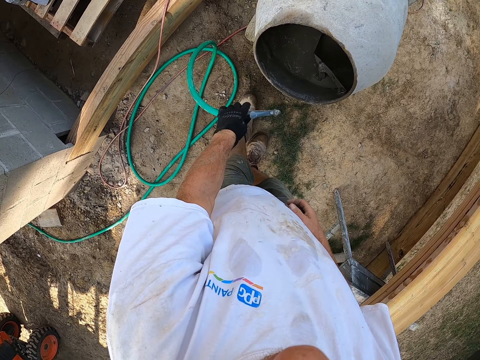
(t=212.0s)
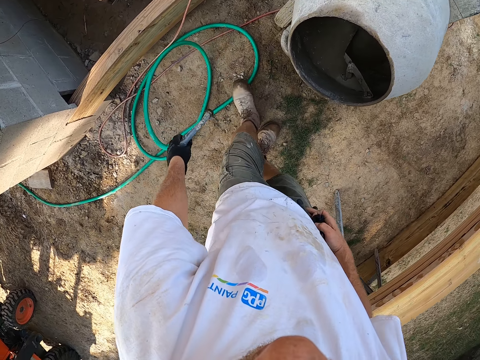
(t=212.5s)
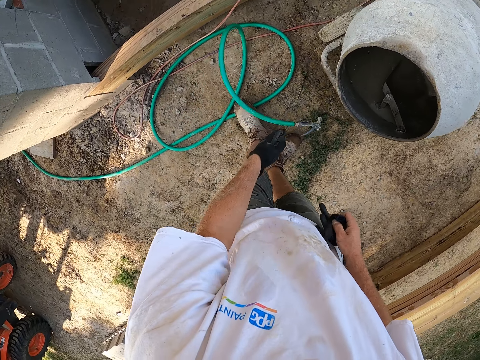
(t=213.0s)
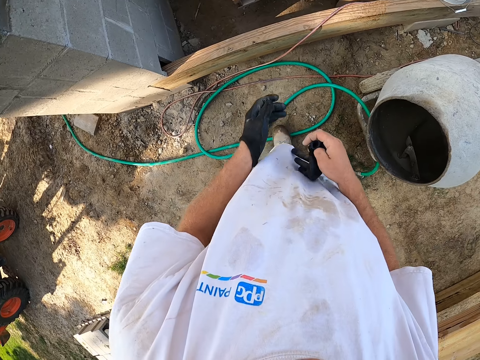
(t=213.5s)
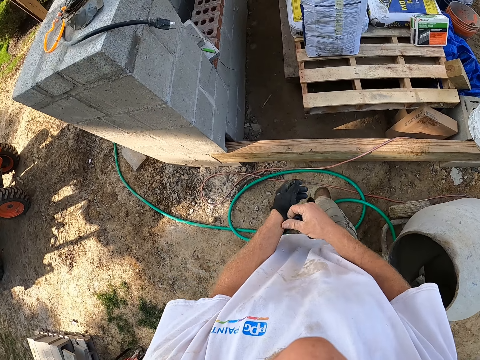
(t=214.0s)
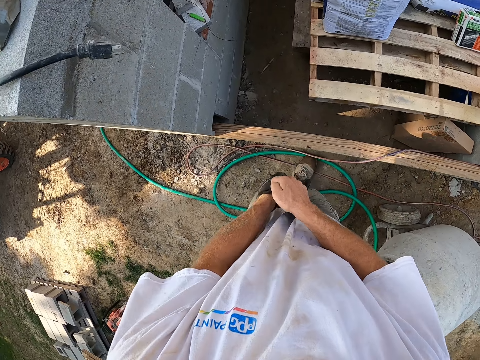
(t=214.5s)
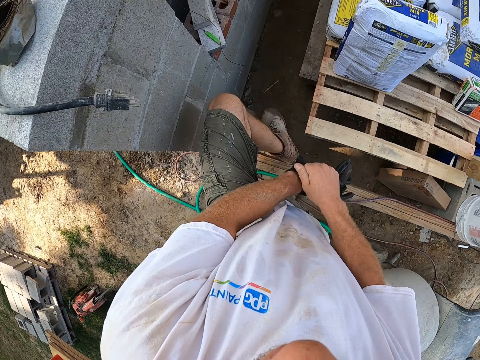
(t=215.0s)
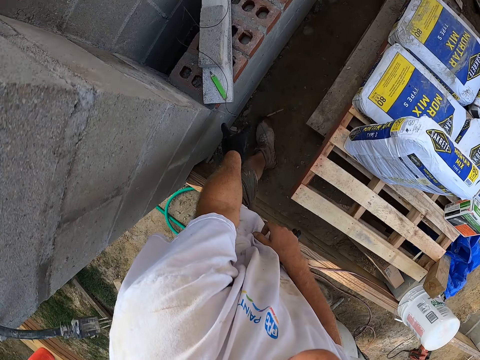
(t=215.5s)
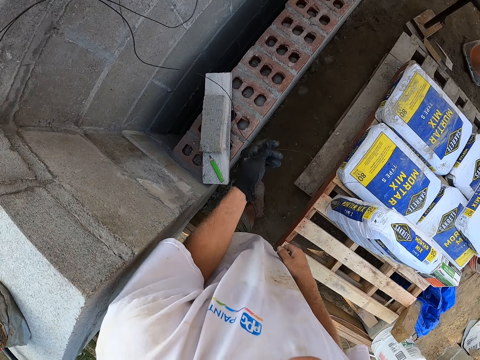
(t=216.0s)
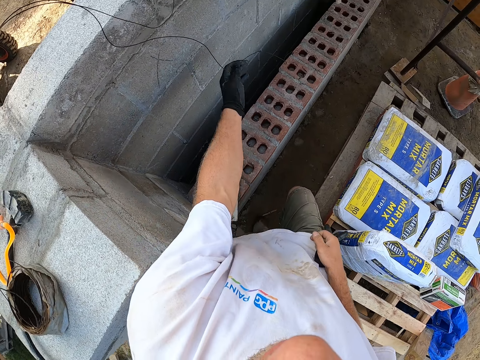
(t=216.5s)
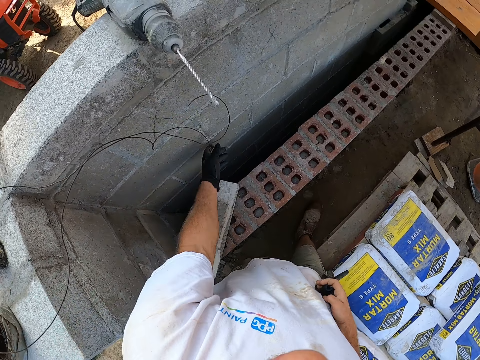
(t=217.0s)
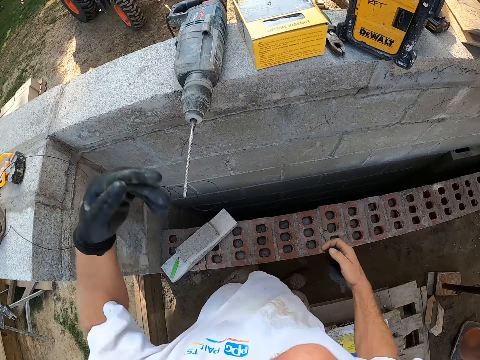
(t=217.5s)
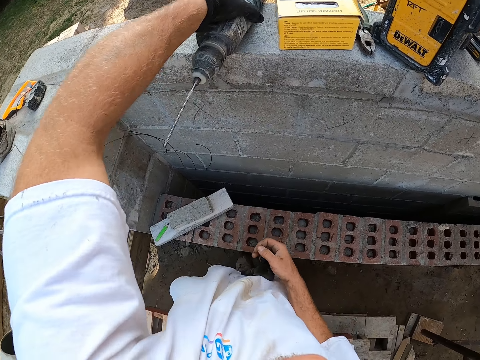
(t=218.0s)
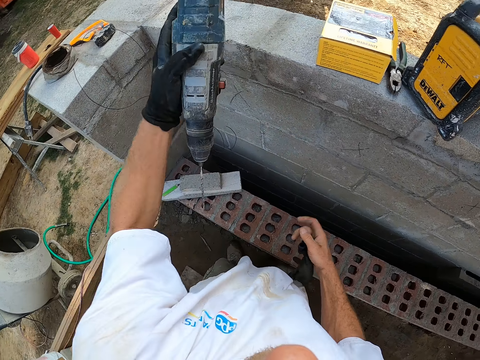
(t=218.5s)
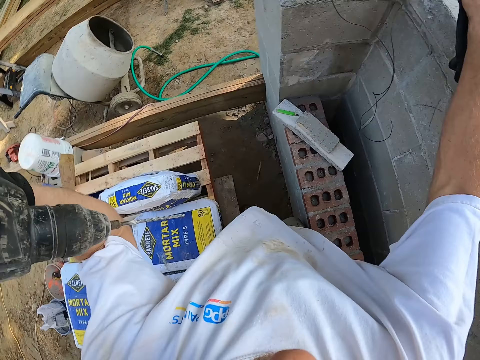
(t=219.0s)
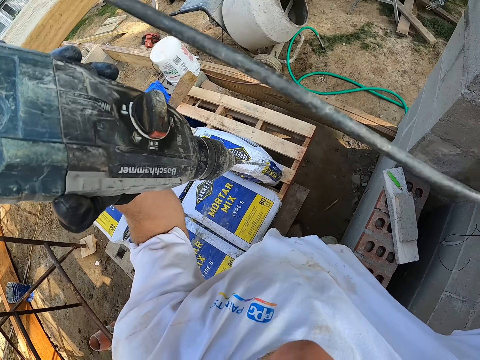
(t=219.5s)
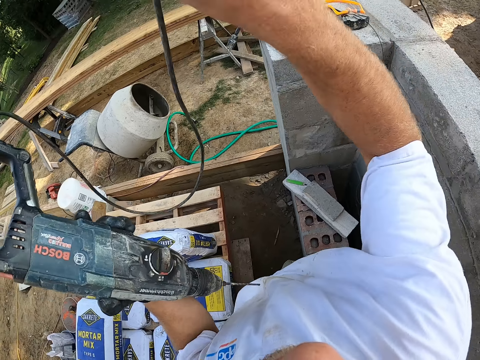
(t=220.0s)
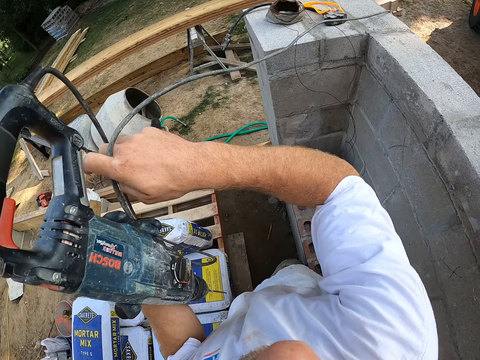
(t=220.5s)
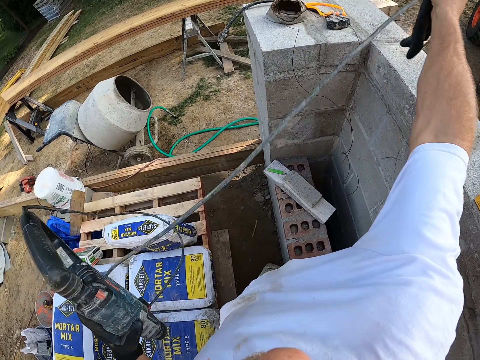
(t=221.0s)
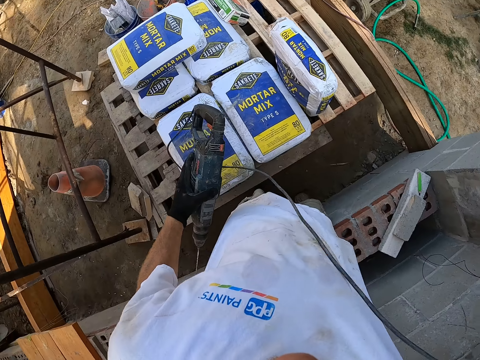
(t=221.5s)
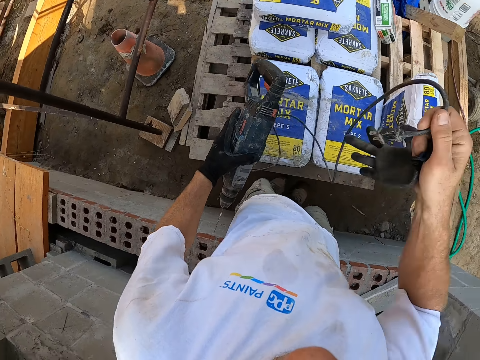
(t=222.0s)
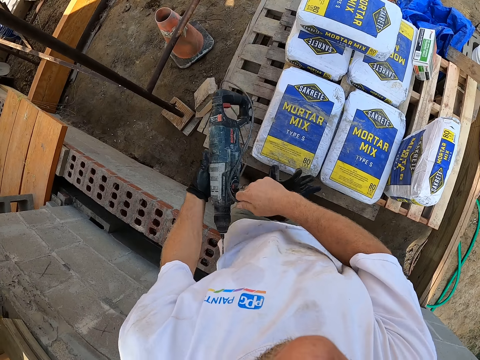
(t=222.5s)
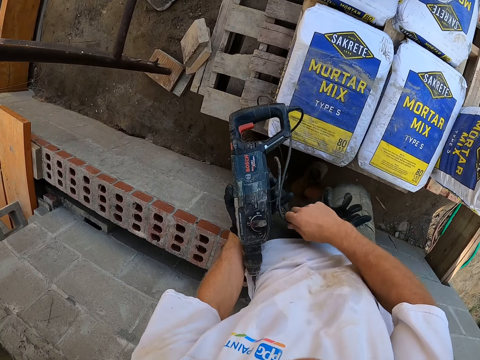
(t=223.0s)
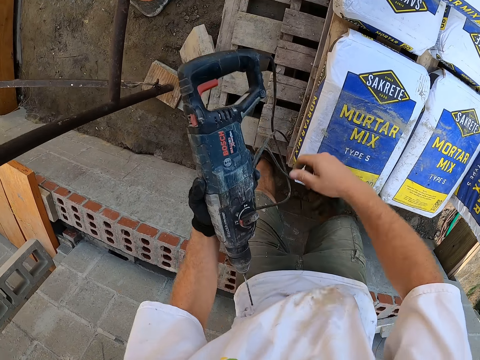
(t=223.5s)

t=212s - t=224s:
The camera wearer moves the pipe towards the mixer. He moves the pipe away from the mixer, turns away from the mixer, and throws the pipe on the ground. He moves his other hand towards the glove, holds the glove with his hand, and pulls on the glove with his hand. He walks forwards. He adjusts the gloves on his left hand. He moves his hand forwards and holds the metal with his hand. He picks up the piece of metal. He moves the piece backwards. He raises his hands. He holds the glue gun with his hand. He picks up a drill from the fence. He moves the nail gun towards him. He moves his other hand upwards. He pulls on the wire of the drill with his hand. He lowers his hand. He moves his other hand towards the nail gun.

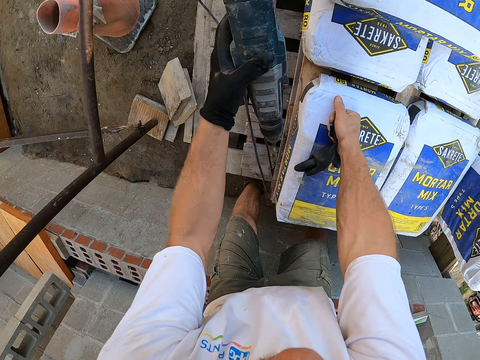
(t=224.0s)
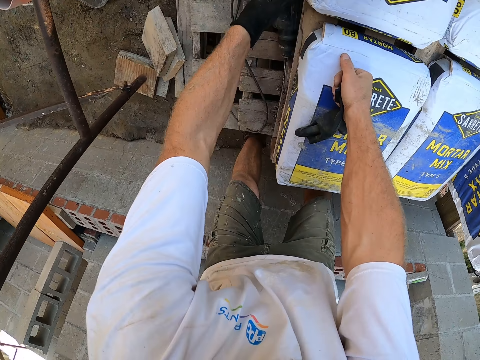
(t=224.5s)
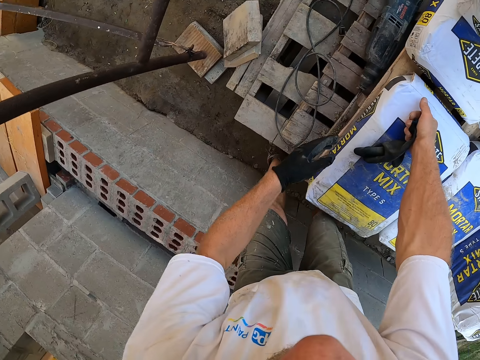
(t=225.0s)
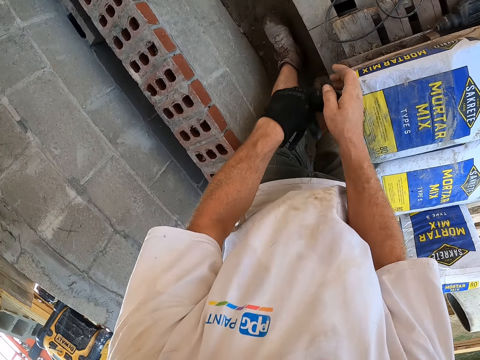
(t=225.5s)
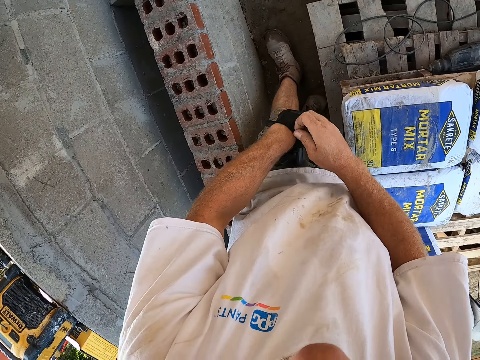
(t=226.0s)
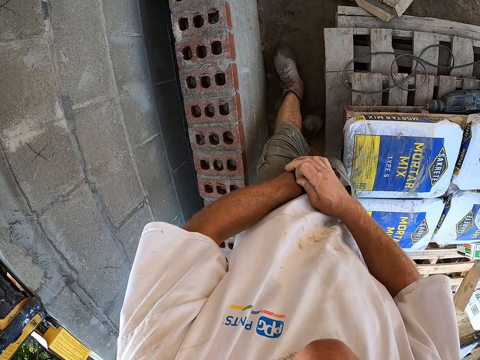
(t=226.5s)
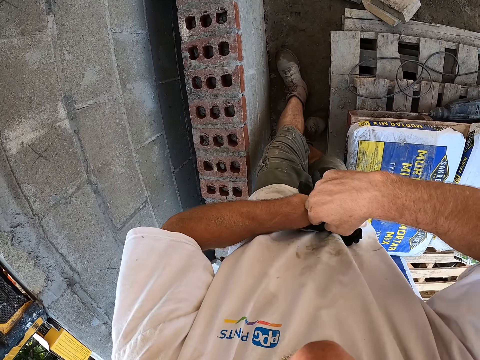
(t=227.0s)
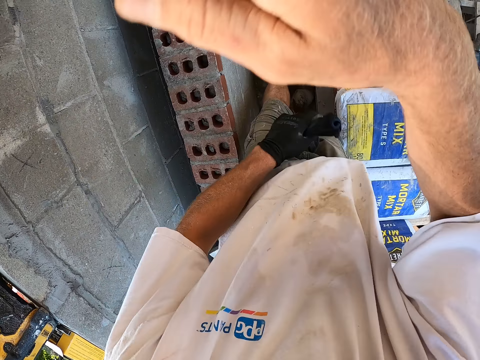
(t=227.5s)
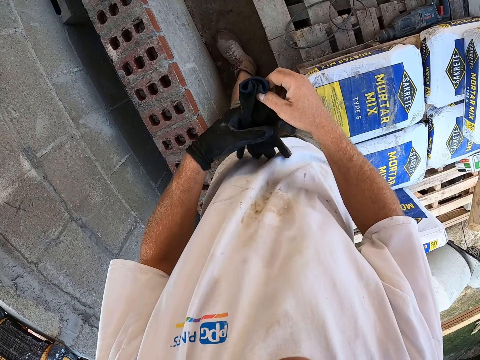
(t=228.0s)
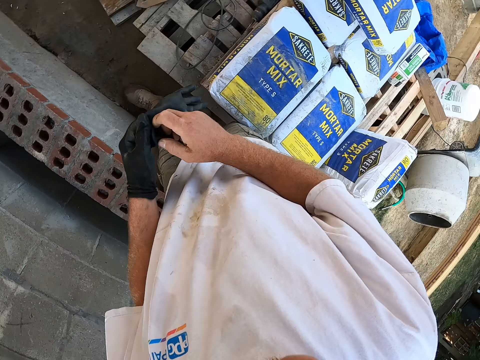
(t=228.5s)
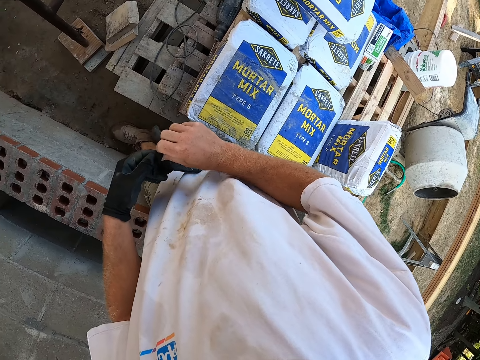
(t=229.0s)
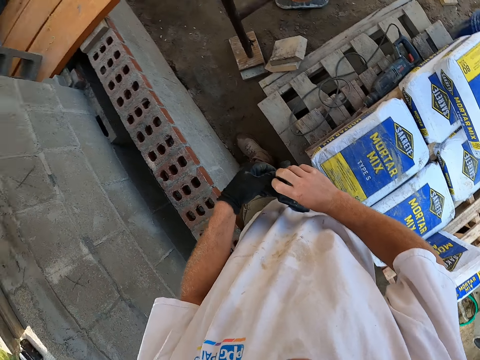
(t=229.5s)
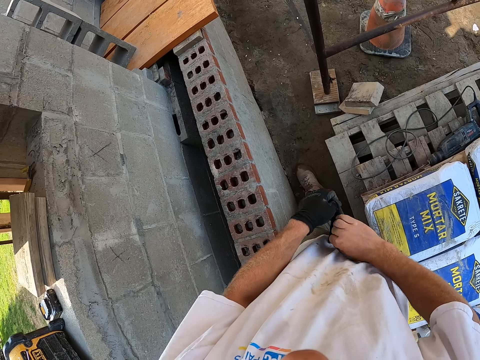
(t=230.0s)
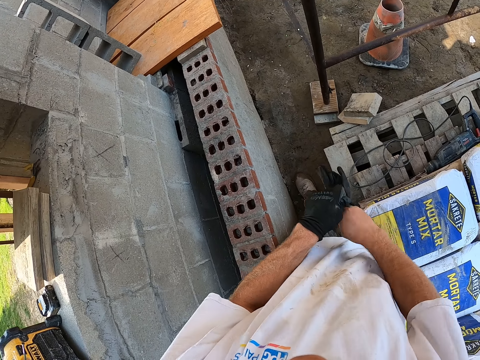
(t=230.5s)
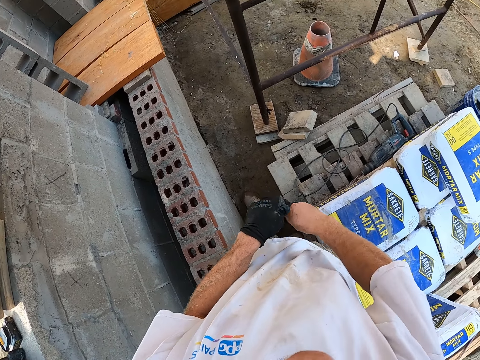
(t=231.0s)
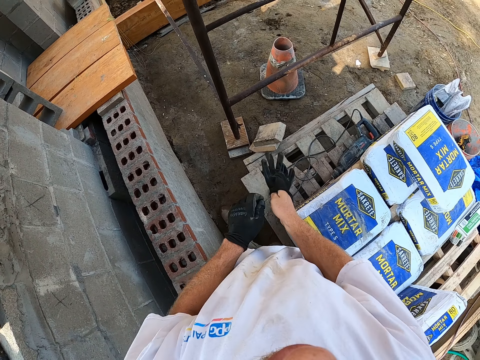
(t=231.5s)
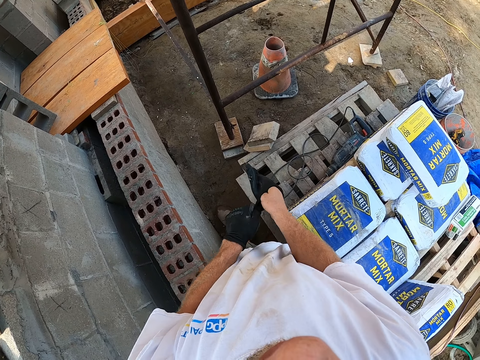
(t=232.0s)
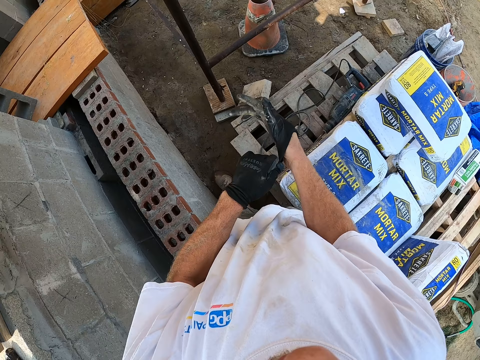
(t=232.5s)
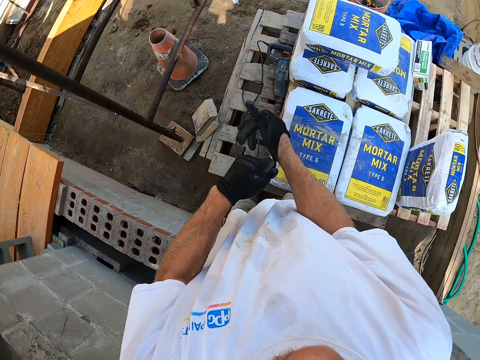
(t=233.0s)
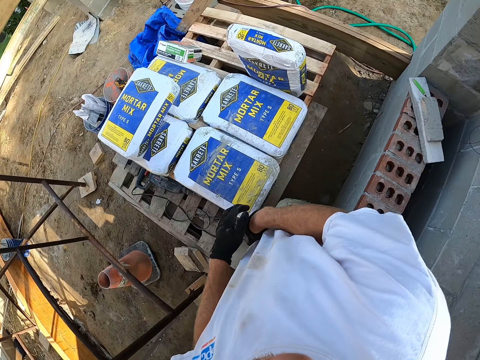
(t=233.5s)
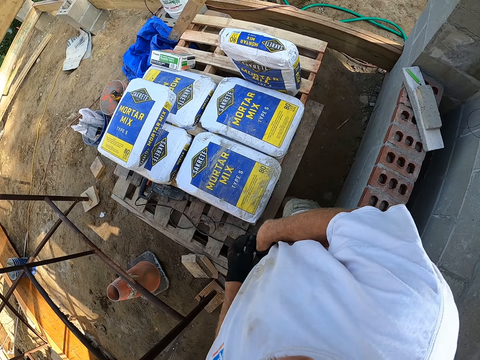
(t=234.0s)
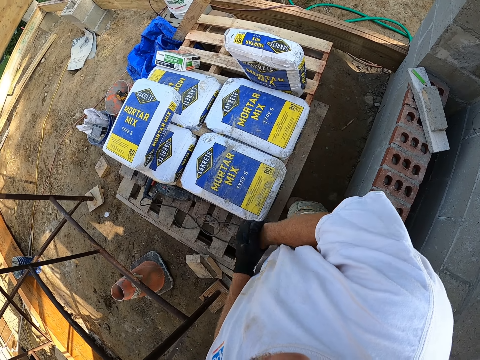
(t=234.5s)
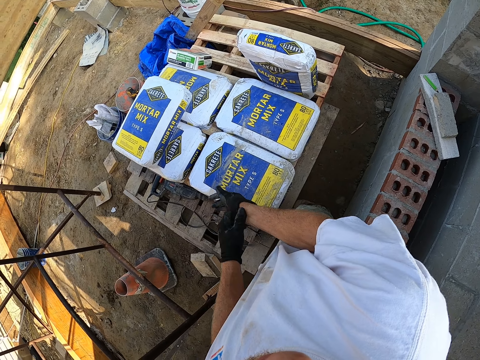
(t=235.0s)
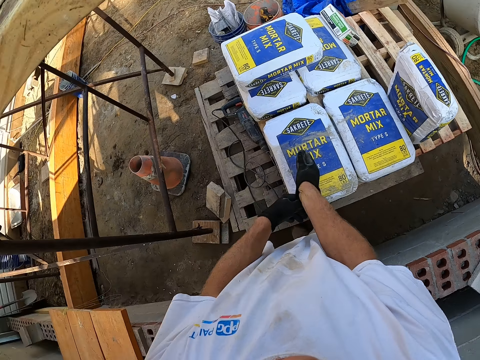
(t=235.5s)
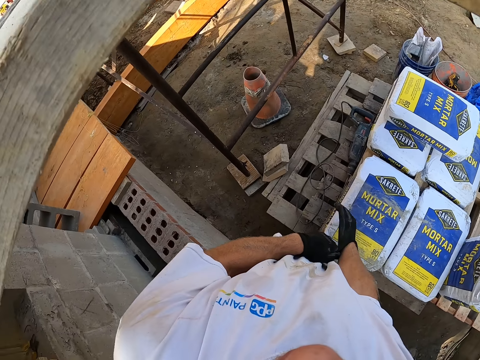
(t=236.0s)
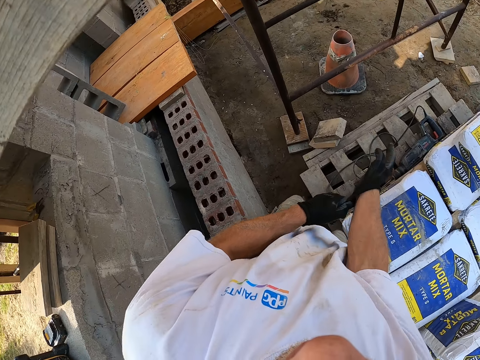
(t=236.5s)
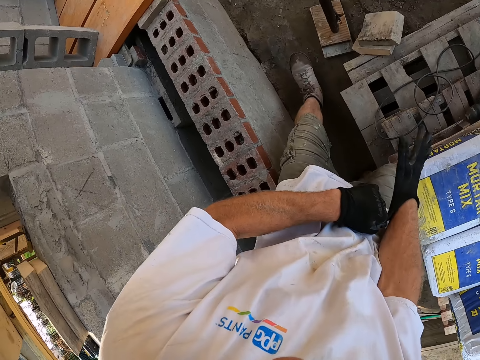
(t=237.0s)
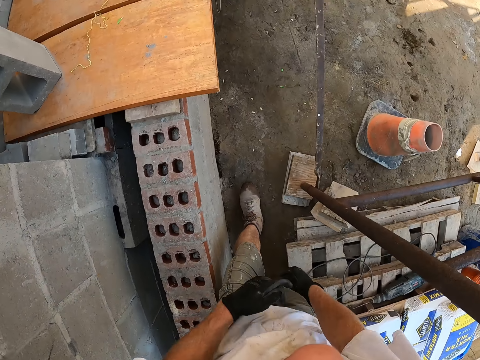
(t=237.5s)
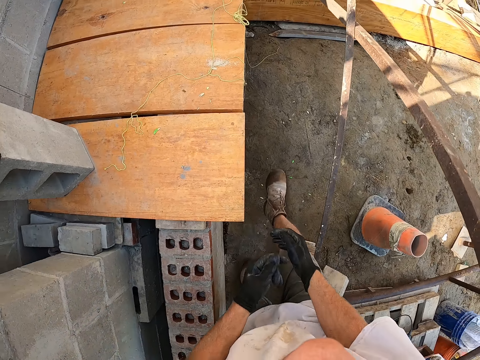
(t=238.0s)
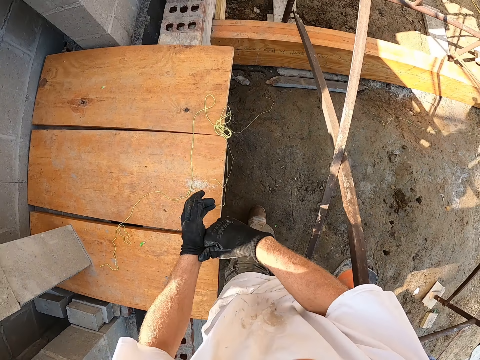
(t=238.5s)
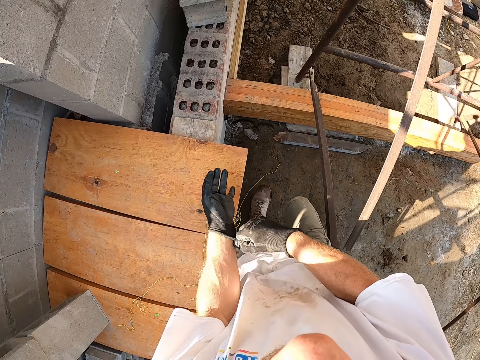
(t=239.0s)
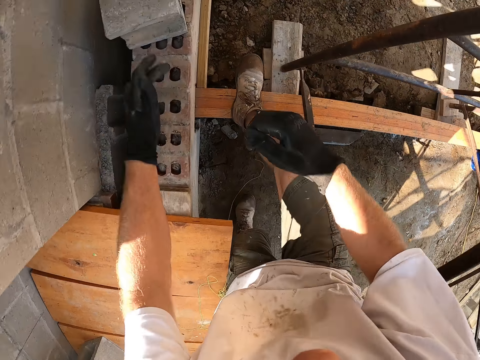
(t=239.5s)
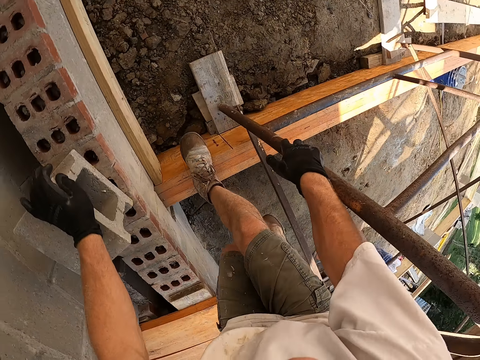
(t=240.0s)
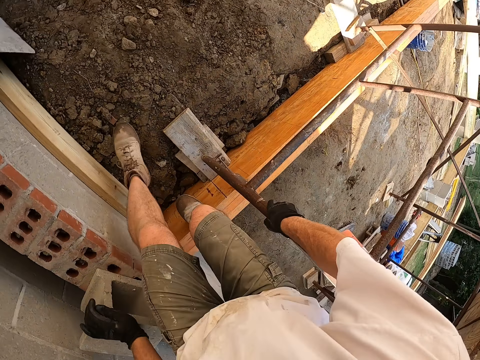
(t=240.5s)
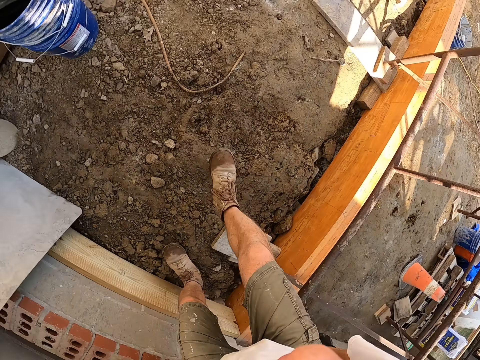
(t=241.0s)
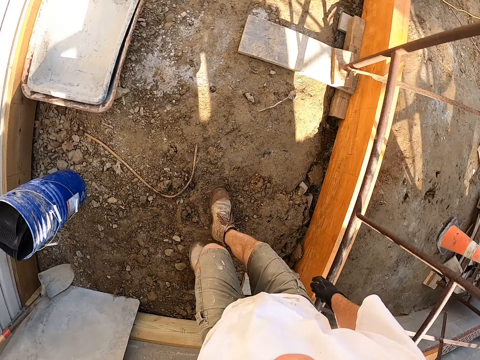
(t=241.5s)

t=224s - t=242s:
The camera wearer moves his hands forwards and places his hand on the bag of mortar mix. He places the nail gun on the pallet. He moves his hands towards him. He places the glove on his other hand. He moves his other hand towards the glove, holds the other glove with his hand, and pulls on the glove with his hand. He adjusts the gloves on his left hand. He lowers his hand. He wears the second glove on his right hand. He holds the glove with both his hands. He moves his hand towards the inside of the glove. He stares at the bag of mortar mix. He looks away from the bag. He walks forwards. He moves his hands forwards and places his hand on the brick. He holds the metal with his other hand. He walks forwards.
